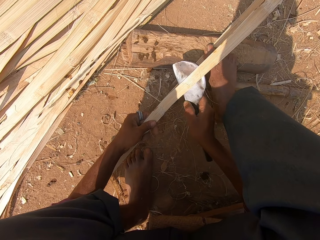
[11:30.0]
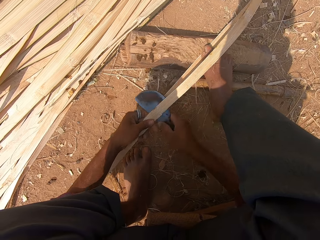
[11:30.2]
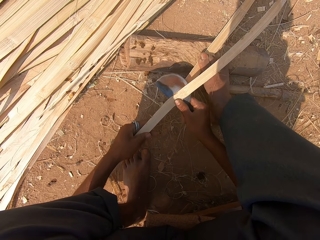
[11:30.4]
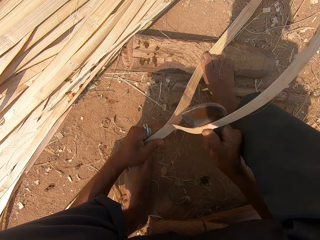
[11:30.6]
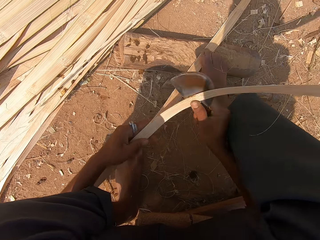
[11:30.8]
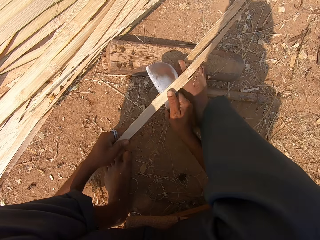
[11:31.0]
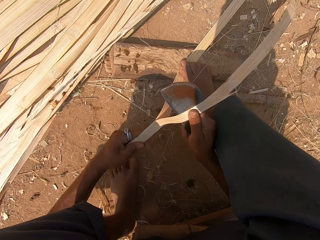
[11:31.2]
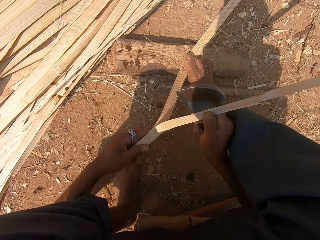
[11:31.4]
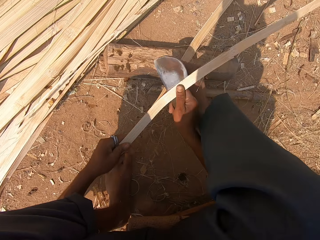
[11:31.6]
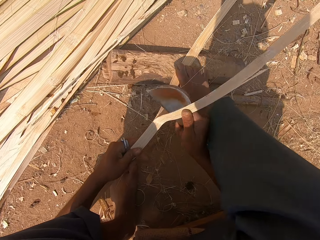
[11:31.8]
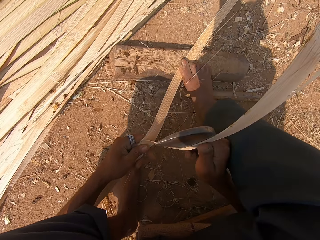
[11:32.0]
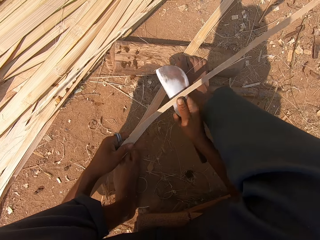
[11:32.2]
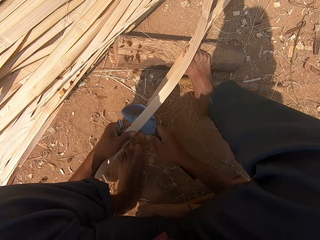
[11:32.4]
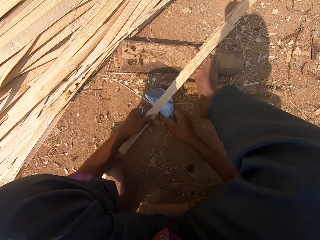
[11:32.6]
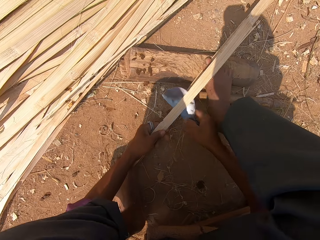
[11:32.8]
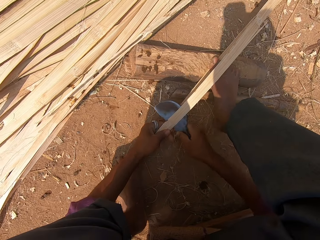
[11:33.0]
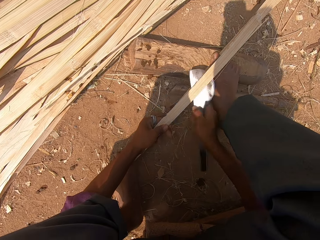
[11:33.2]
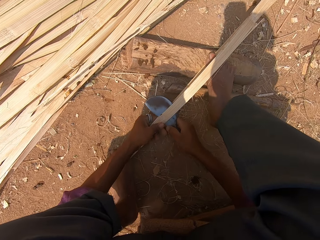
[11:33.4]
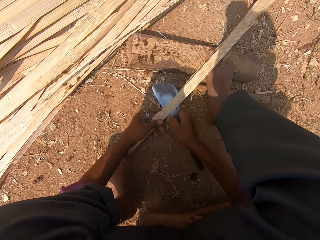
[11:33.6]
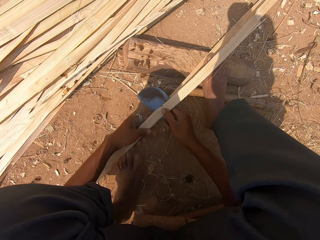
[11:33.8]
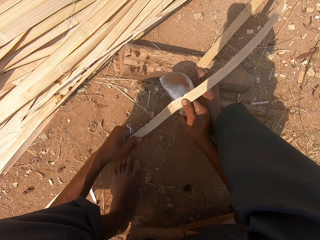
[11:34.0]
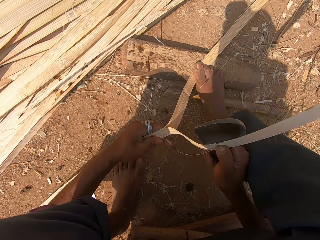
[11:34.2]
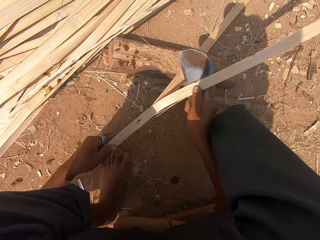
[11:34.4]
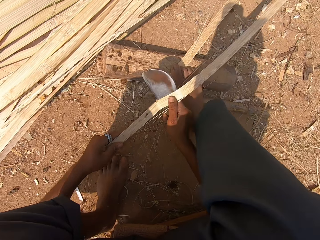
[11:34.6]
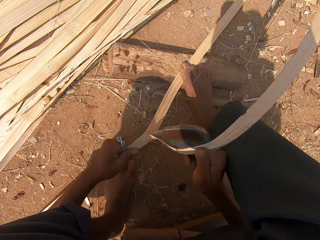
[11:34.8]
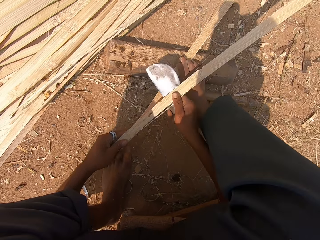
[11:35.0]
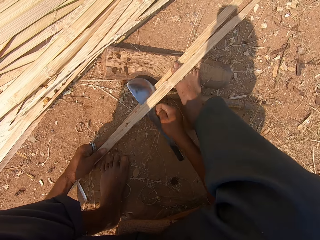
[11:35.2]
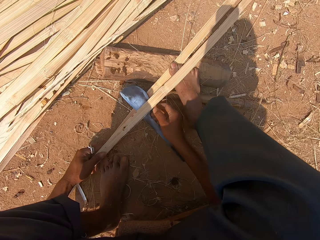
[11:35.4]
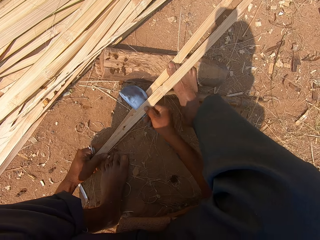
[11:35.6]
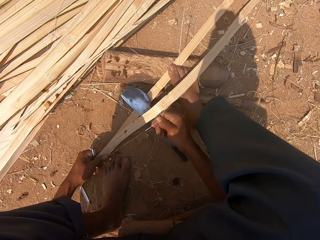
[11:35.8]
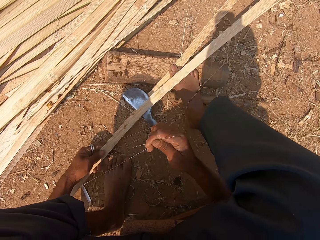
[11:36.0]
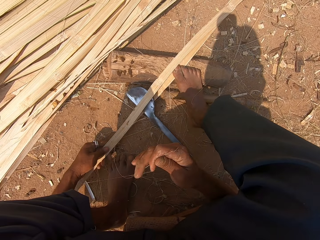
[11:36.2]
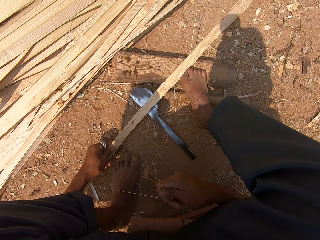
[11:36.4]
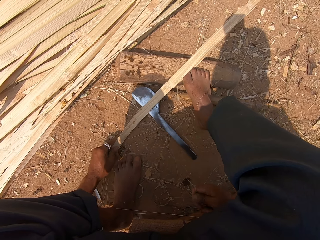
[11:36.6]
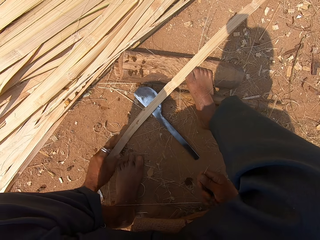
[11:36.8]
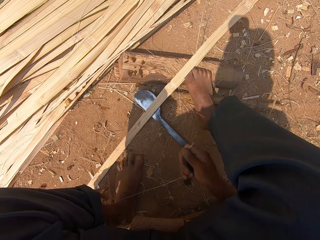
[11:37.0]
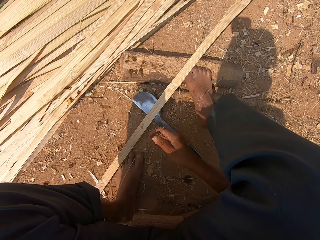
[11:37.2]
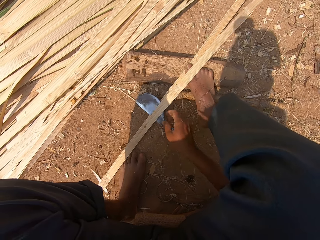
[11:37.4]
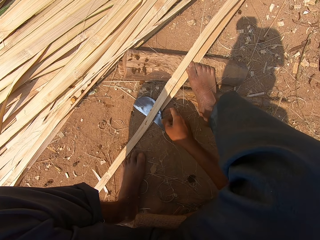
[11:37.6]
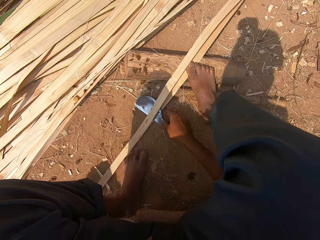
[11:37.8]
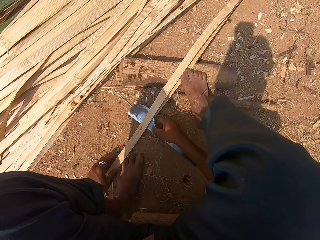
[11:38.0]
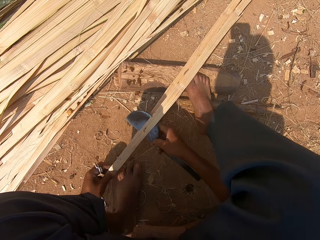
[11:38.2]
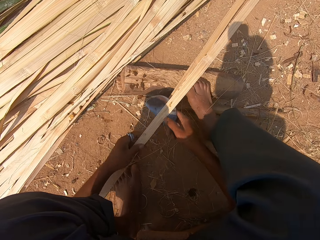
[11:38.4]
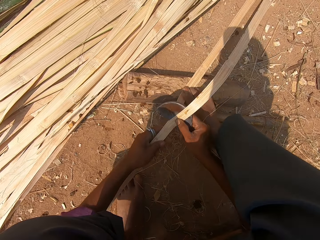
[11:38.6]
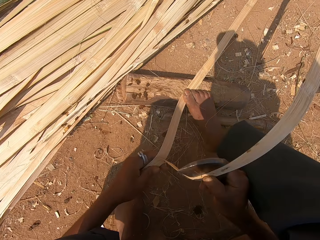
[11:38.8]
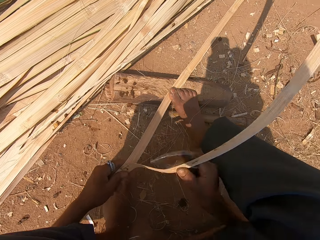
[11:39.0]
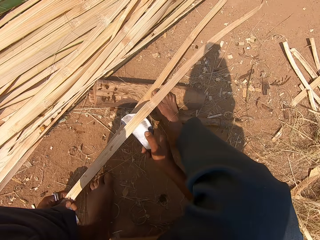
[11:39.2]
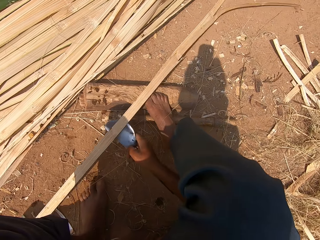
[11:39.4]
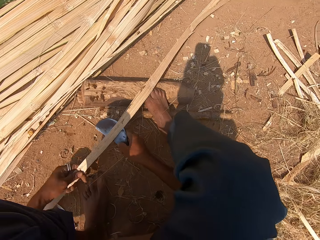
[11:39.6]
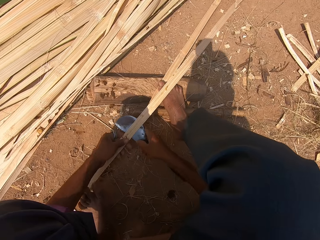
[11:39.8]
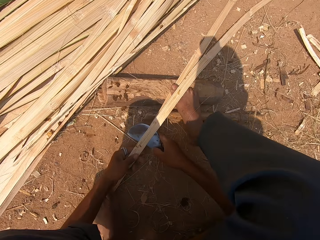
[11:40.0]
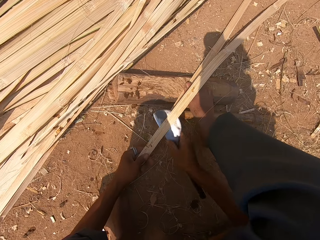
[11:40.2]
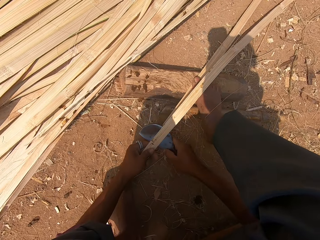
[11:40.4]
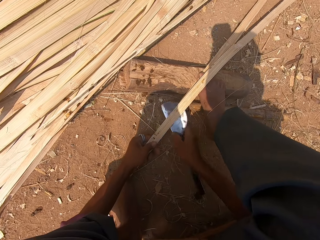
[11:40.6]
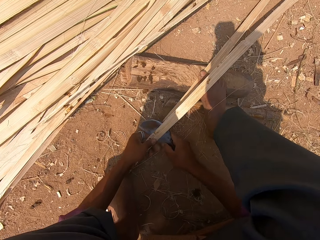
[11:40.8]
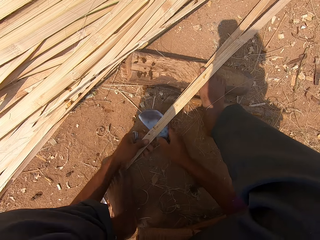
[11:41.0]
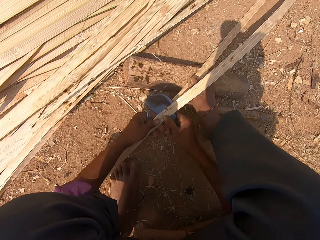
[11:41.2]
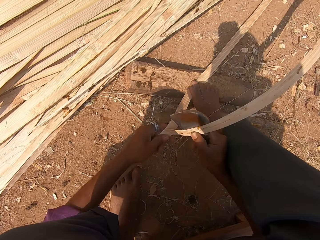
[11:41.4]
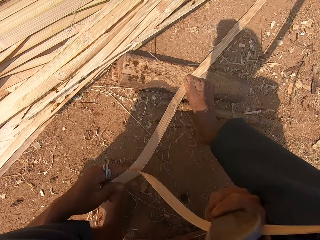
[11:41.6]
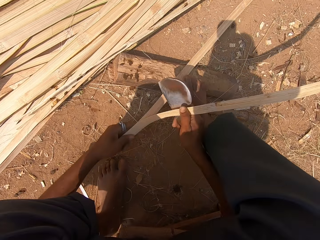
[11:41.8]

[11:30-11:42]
The camera wearer removes wastes in the bamboo stick.

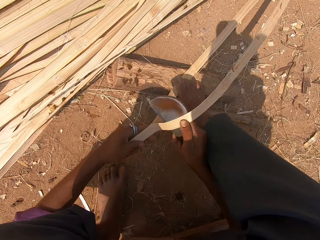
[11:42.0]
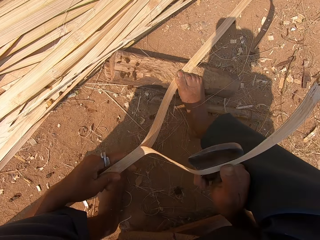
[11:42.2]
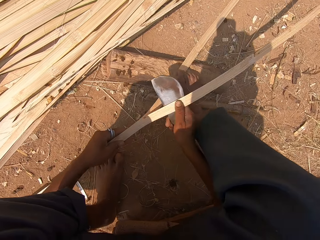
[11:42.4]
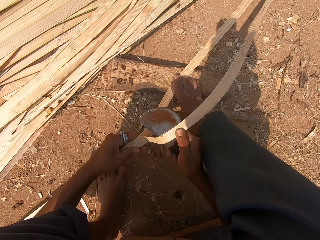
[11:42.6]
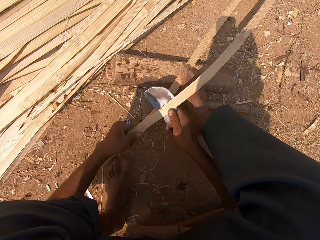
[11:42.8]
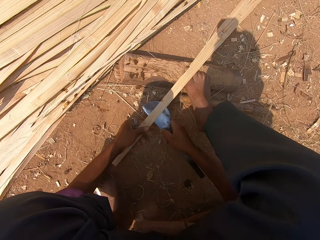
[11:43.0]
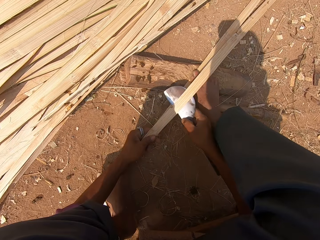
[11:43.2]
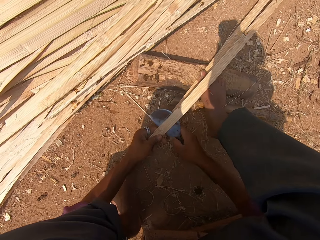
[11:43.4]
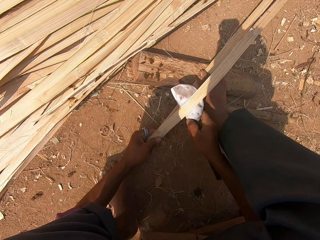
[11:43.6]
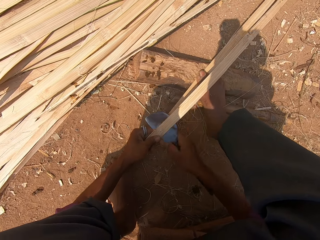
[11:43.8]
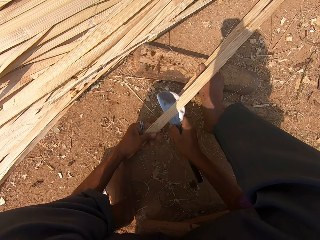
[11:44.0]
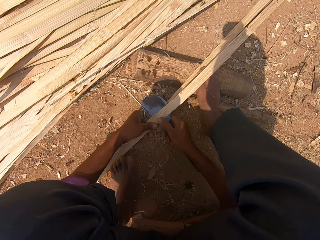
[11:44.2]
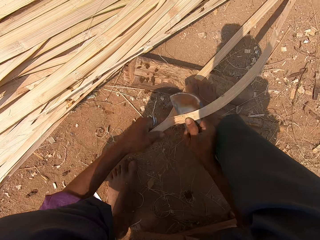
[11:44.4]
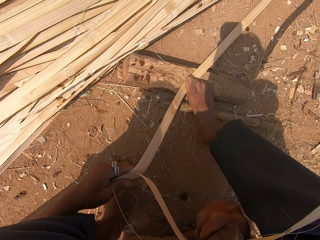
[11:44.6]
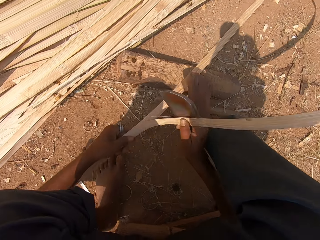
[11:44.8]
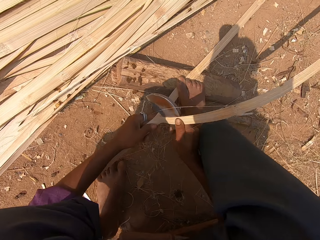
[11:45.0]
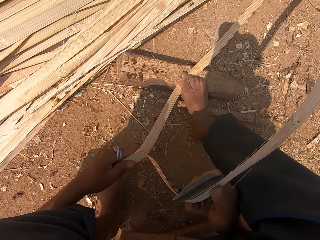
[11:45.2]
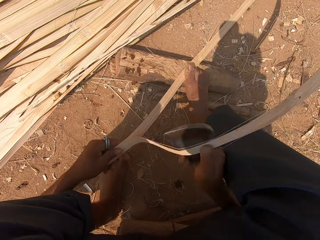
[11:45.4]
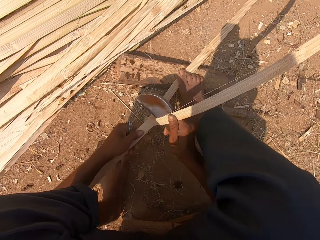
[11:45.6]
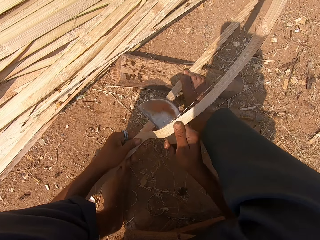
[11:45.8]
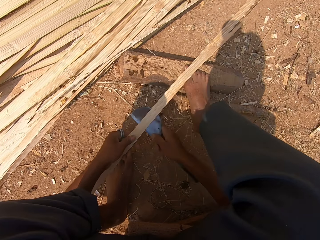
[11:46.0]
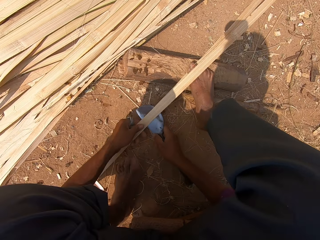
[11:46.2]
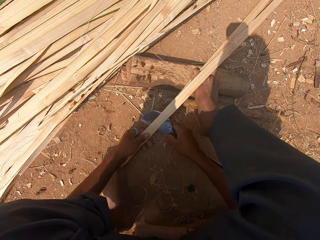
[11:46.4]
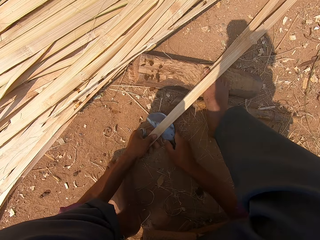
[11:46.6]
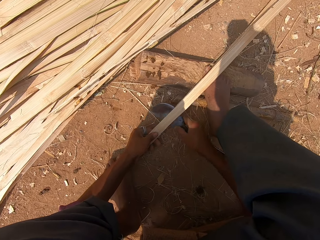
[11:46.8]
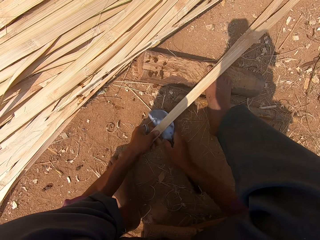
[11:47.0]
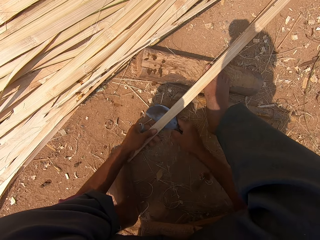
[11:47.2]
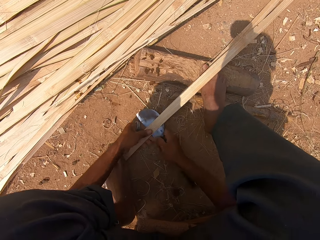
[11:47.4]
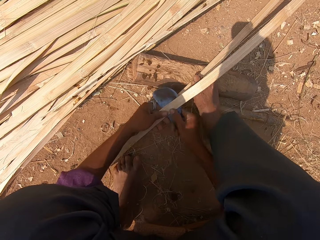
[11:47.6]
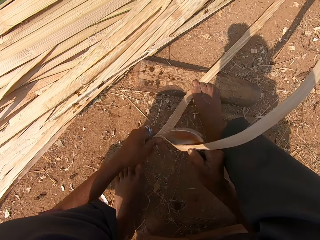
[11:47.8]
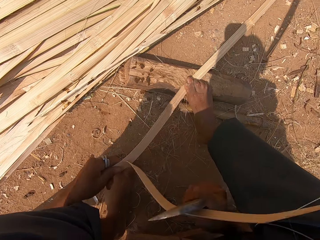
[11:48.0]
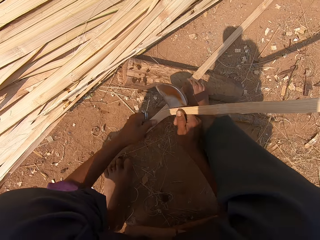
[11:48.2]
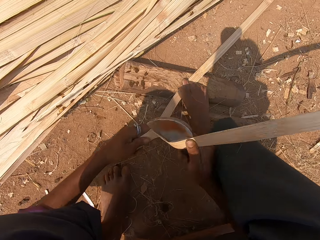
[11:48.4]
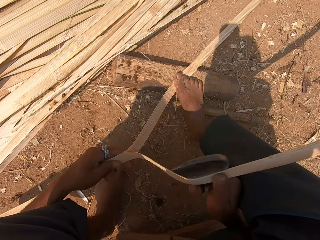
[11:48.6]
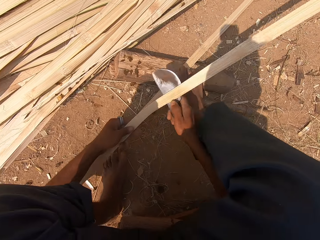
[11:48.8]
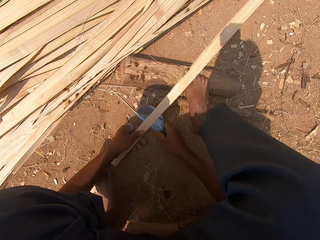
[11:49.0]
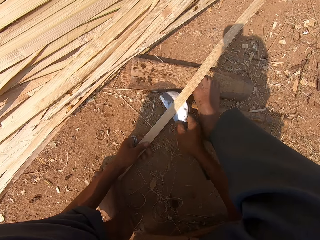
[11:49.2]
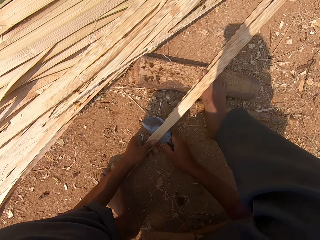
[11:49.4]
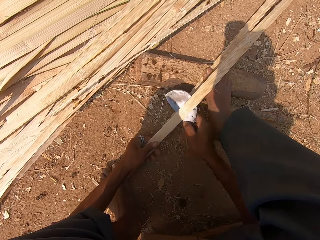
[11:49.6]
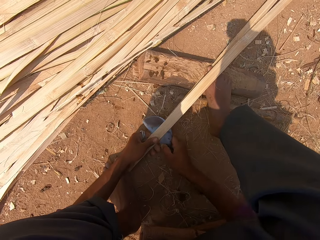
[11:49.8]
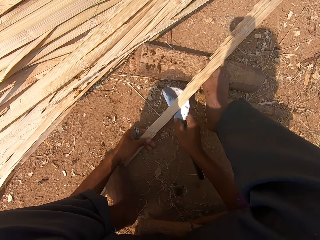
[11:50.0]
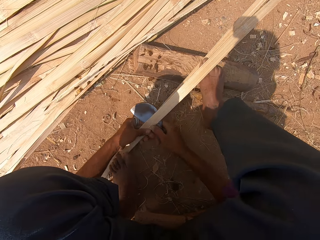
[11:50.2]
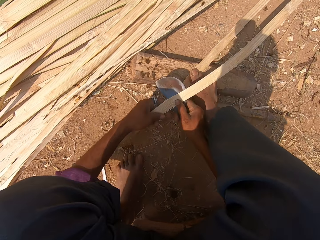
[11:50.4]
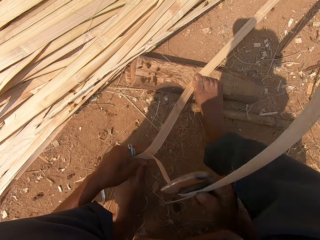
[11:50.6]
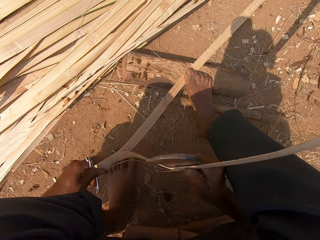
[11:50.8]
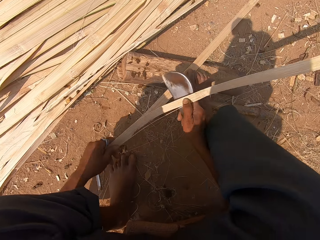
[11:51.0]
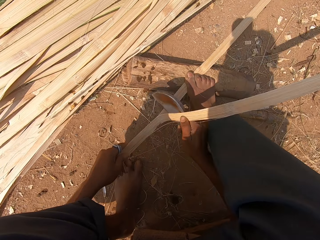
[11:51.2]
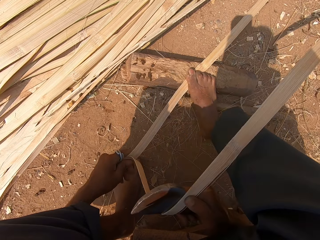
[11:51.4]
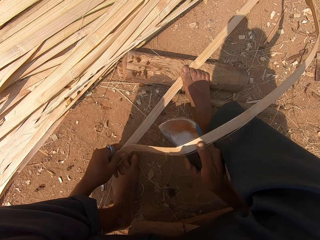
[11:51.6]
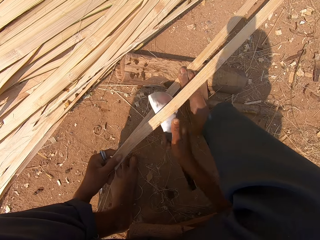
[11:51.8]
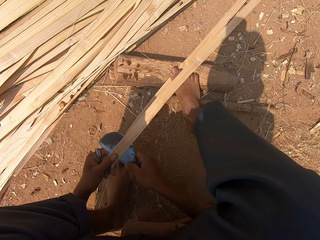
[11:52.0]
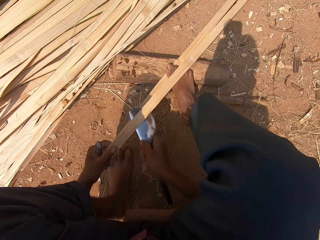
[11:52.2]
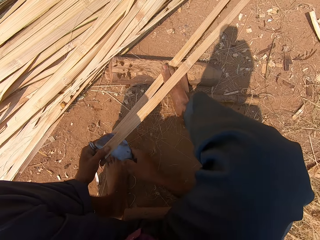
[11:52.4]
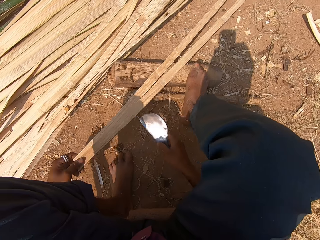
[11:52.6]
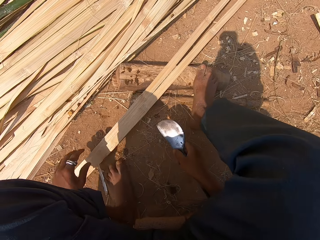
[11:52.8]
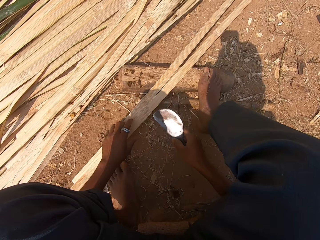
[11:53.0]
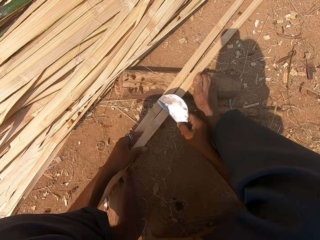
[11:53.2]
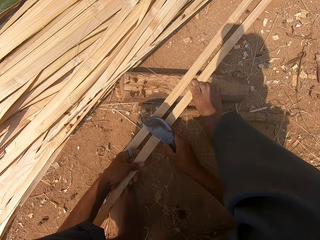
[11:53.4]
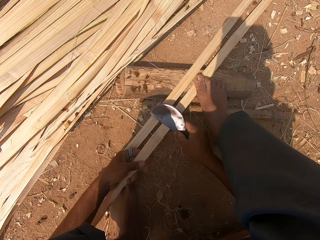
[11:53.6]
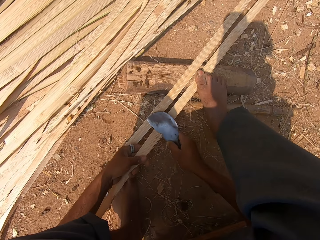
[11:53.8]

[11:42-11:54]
The camera wearer slices the bamboo stick with a knife.
